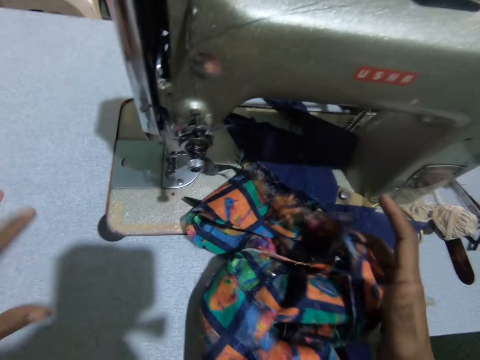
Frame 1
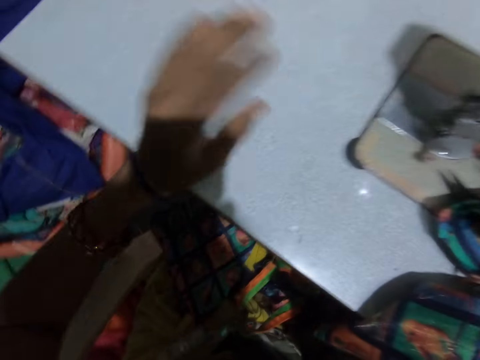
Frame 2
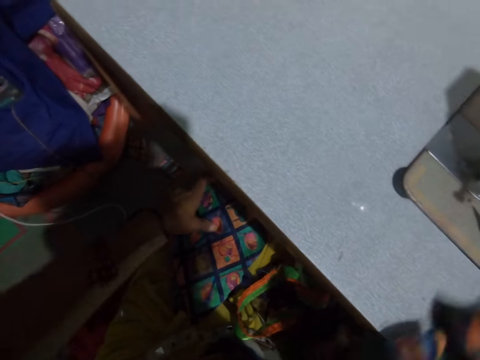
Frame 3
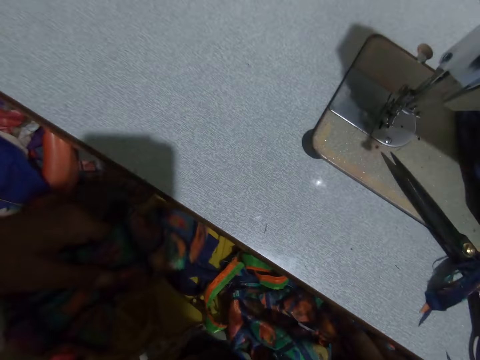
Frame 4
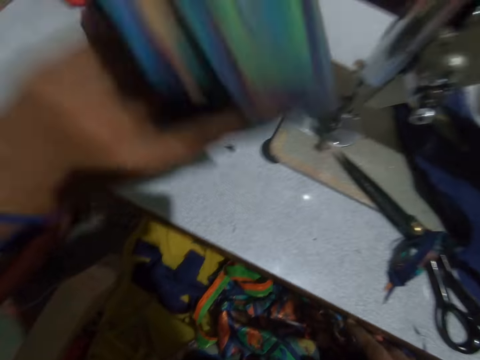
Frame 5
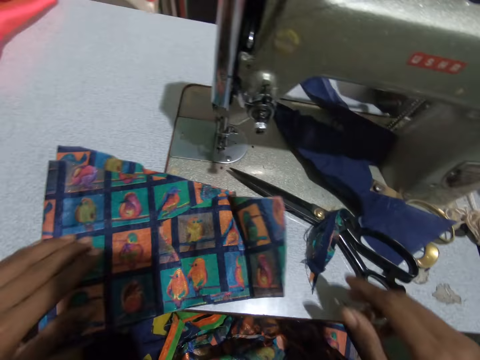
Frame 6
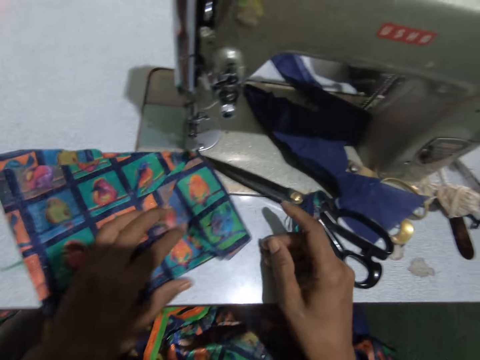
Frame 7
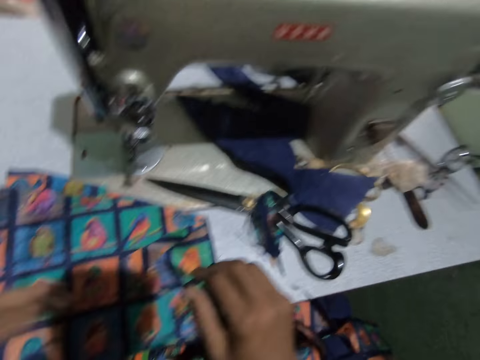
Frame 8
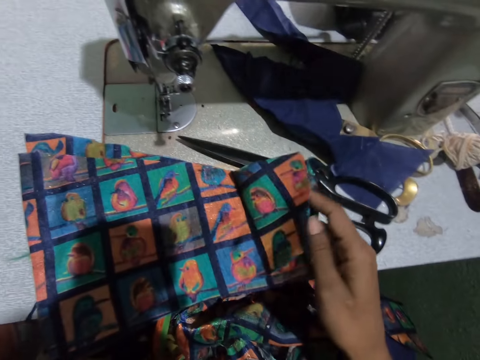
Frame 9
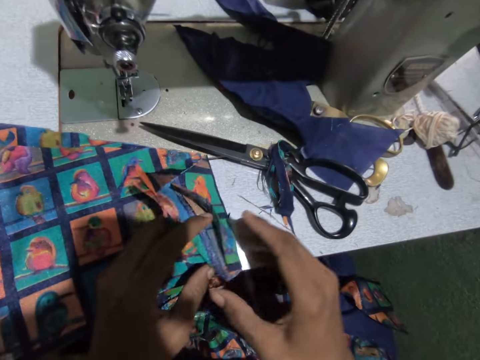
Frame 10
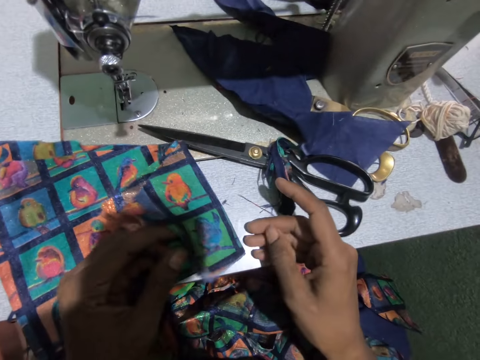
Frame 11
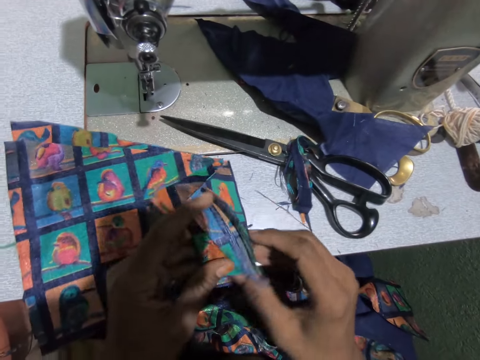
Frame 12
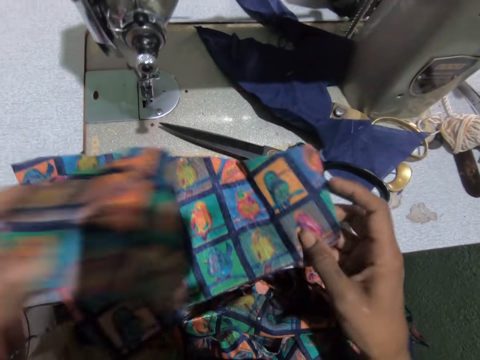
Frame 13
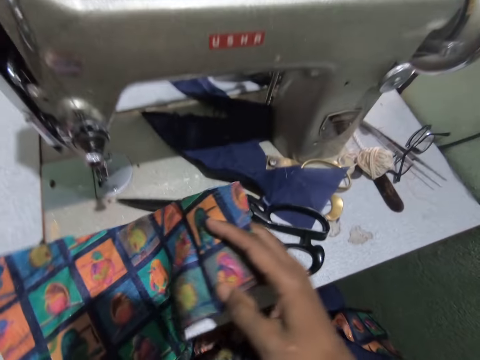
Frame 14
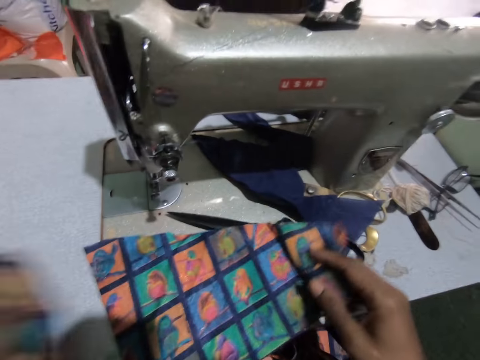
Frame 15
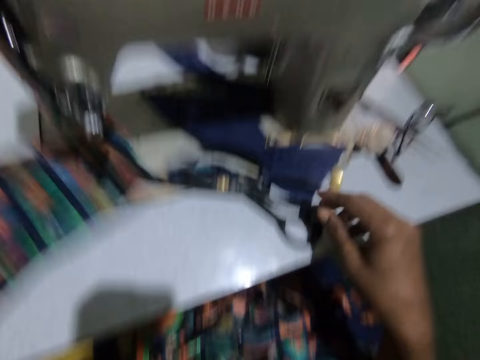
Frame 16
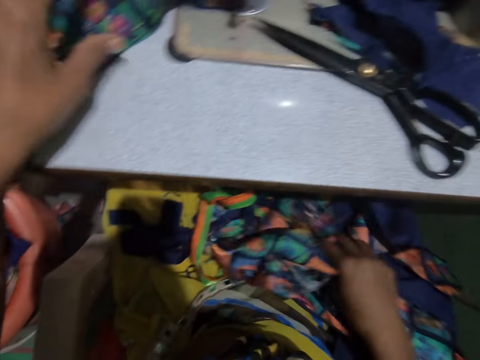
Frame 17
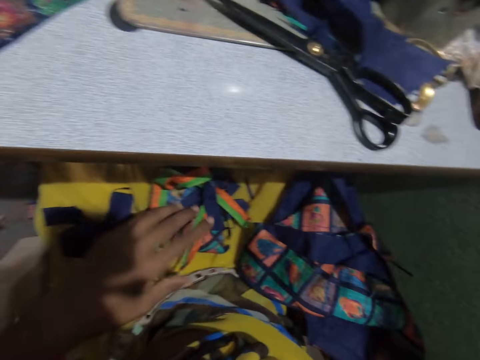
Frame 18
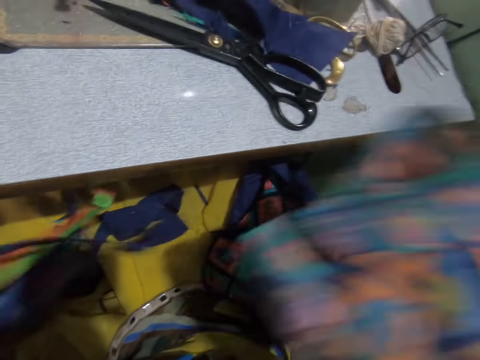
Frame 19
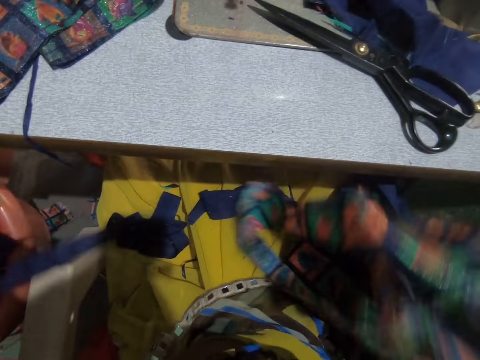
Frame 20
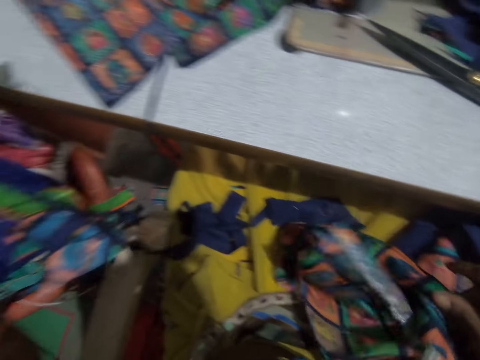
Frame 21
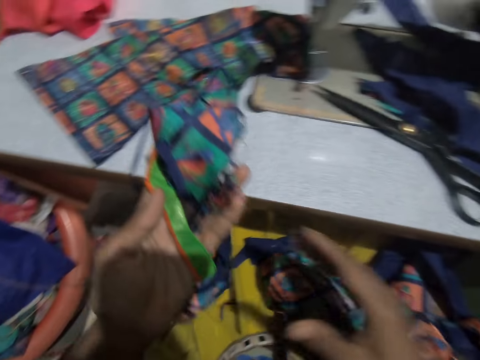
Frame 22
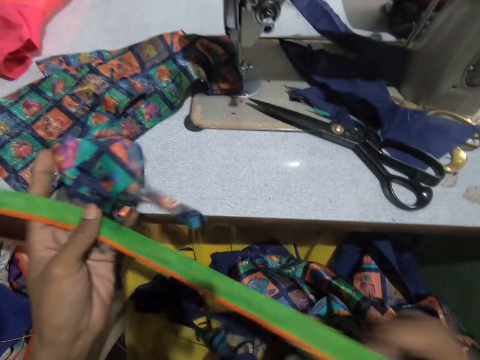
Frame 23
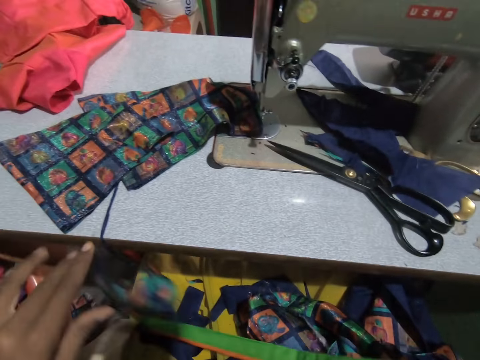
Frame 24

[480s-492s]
The camera wearer swings her hand. She picks a piece of cloth material from under the sewing machine table with her left hand. She places the cloth material on the sewing machine table with both hands. She touches the material. She unfolds the piece of cloth material with her left hand. She shifts the piece of cloth material on the sewing machine table with her left hand. She swings her hand. She picks a piece of cloth material from under the sewing machine table with her right hand. She picks a ribbon from her lap with both hands. She swings her hand. She holds the ribbon with both hands.

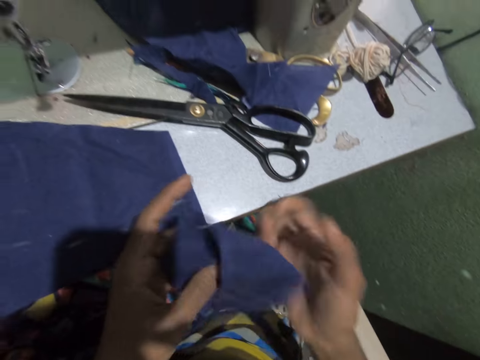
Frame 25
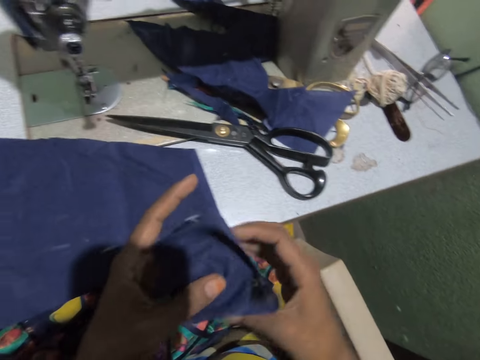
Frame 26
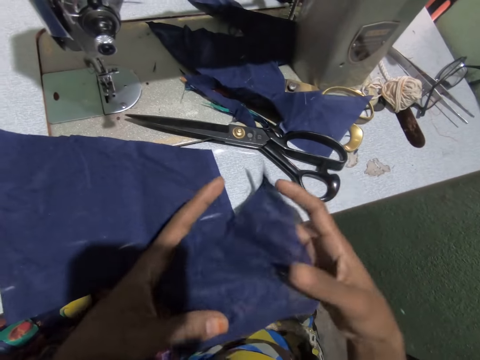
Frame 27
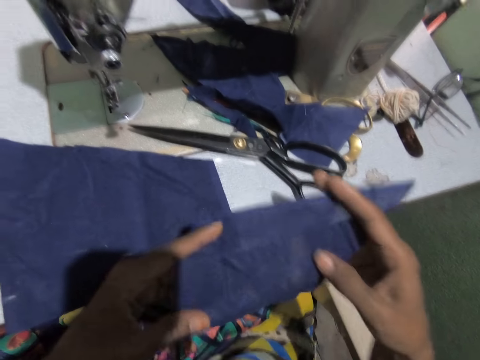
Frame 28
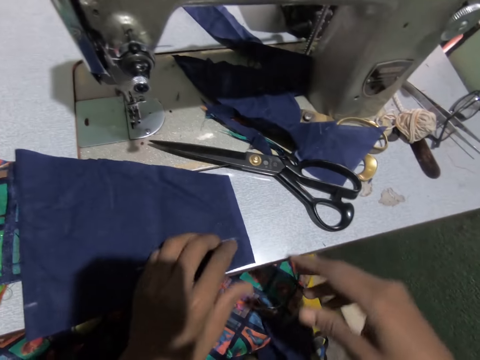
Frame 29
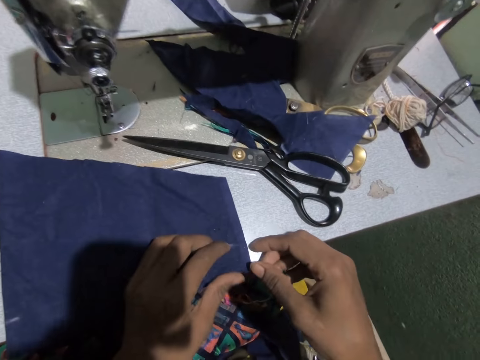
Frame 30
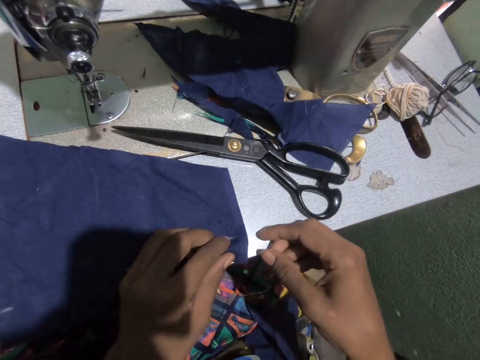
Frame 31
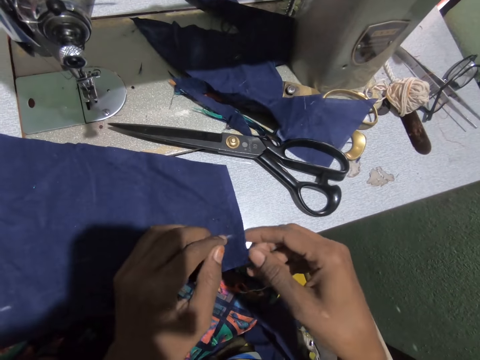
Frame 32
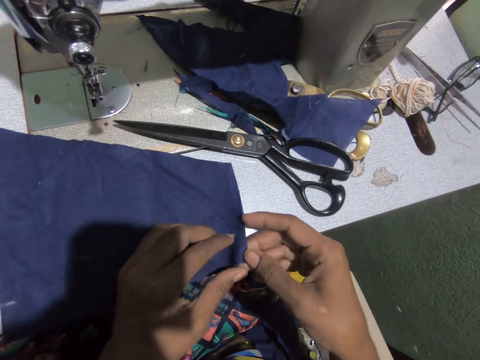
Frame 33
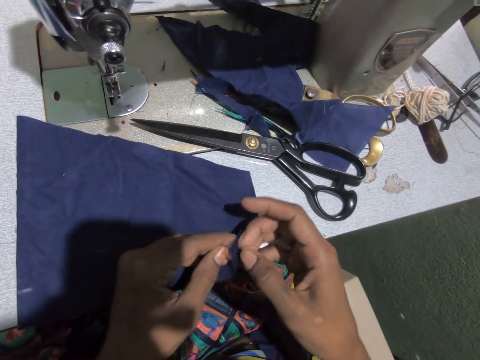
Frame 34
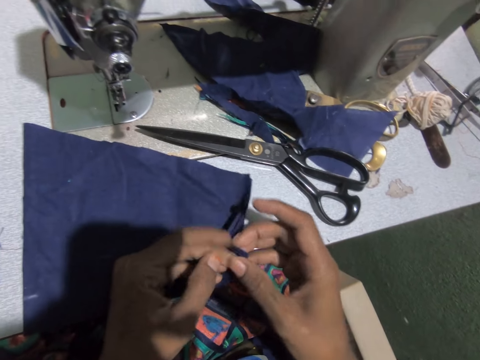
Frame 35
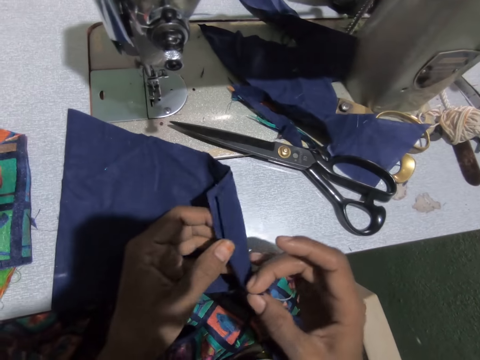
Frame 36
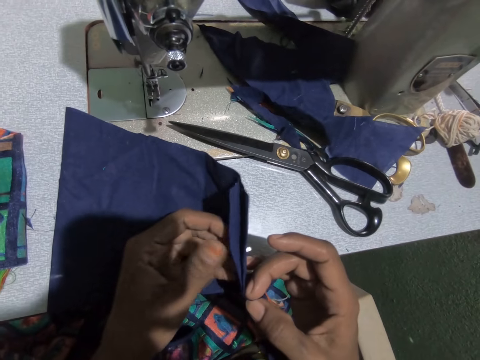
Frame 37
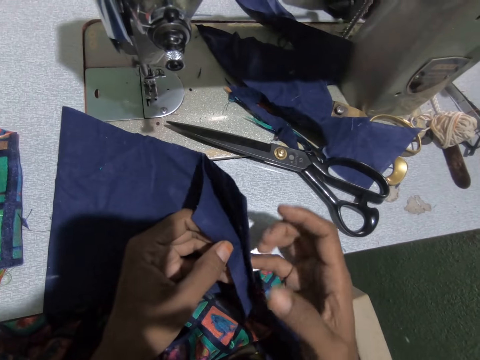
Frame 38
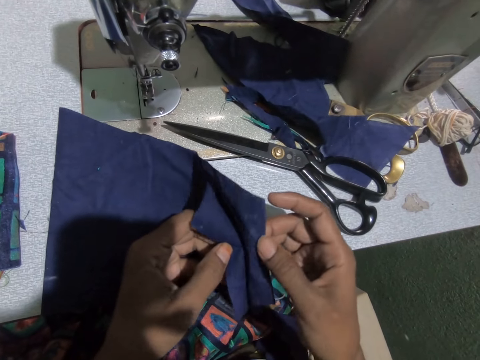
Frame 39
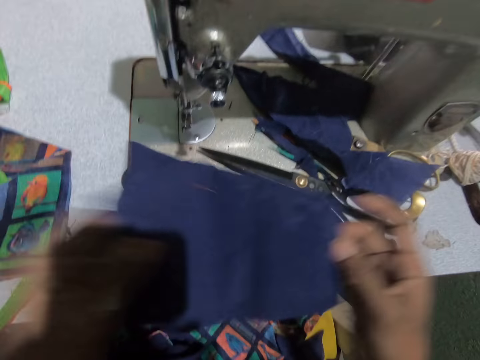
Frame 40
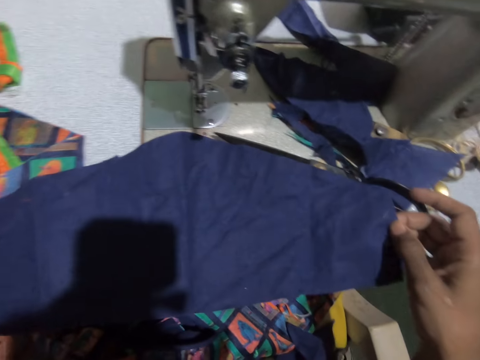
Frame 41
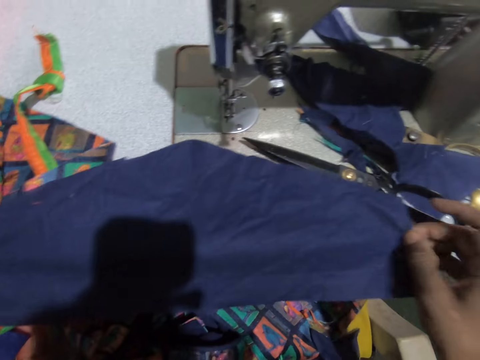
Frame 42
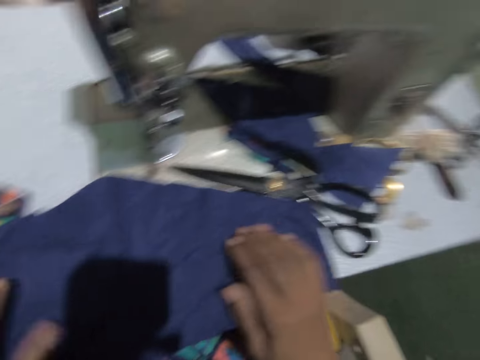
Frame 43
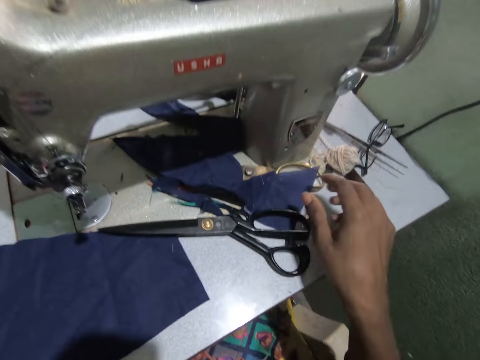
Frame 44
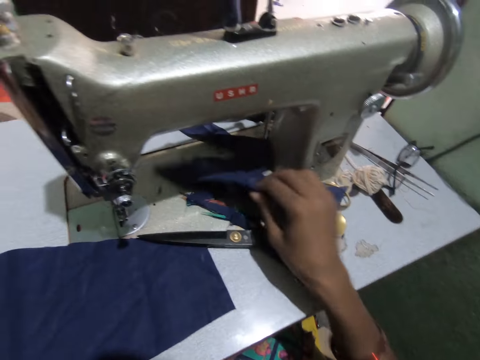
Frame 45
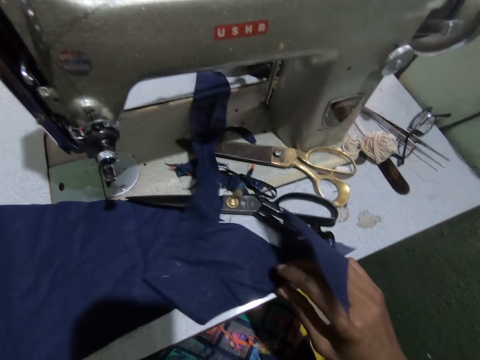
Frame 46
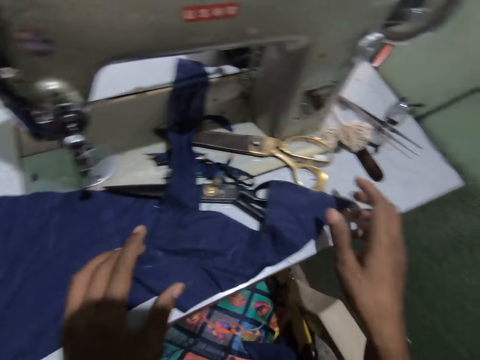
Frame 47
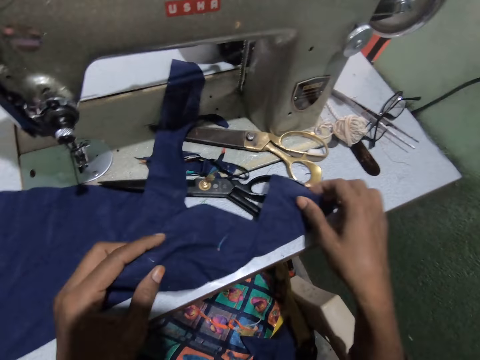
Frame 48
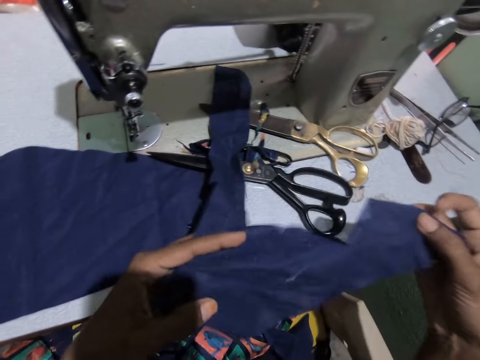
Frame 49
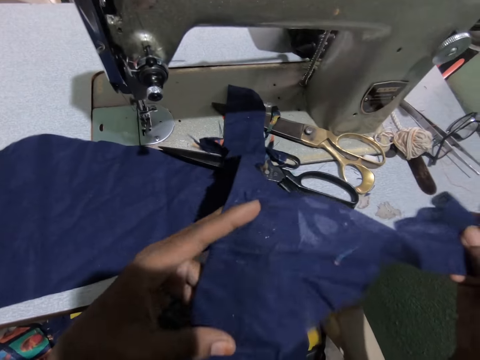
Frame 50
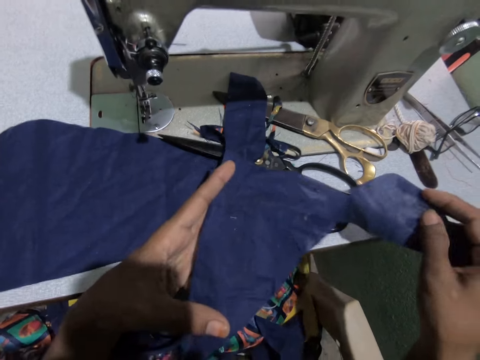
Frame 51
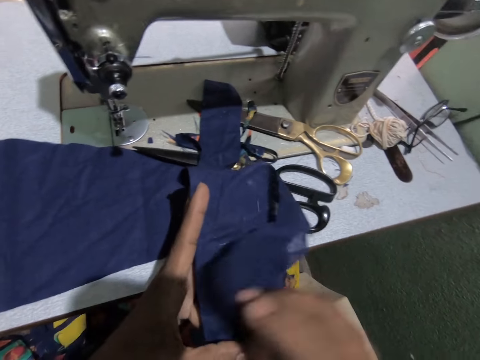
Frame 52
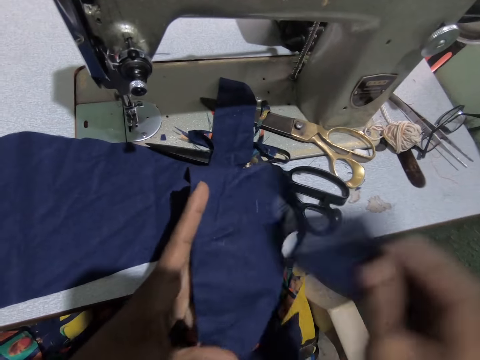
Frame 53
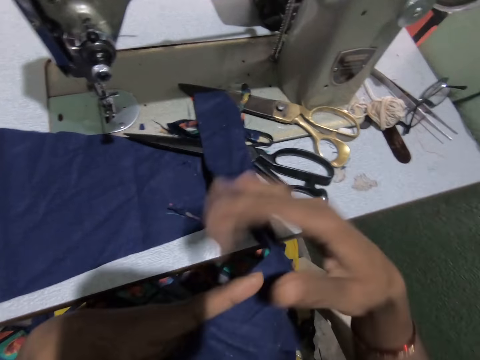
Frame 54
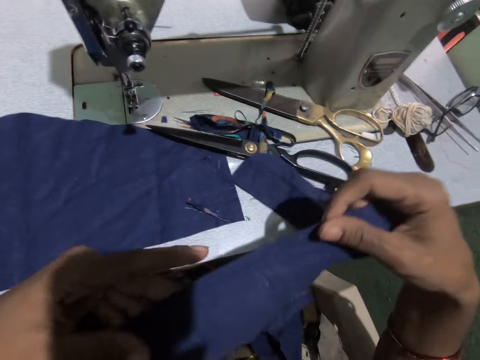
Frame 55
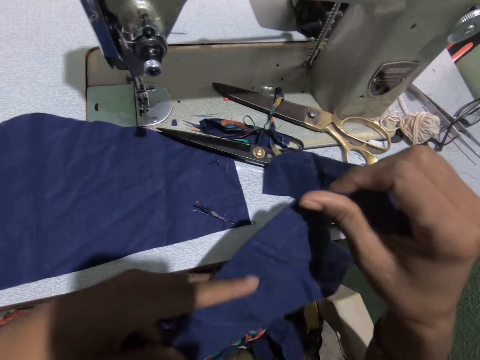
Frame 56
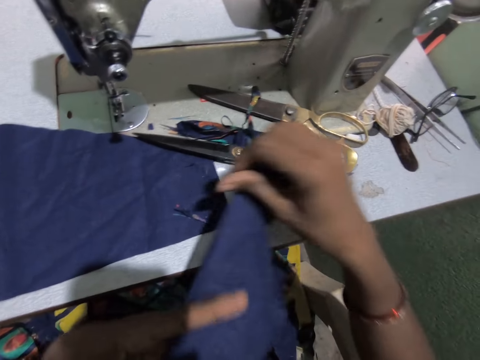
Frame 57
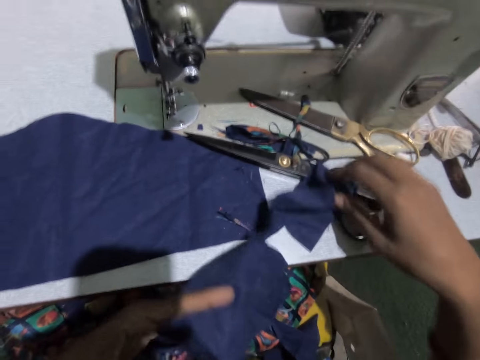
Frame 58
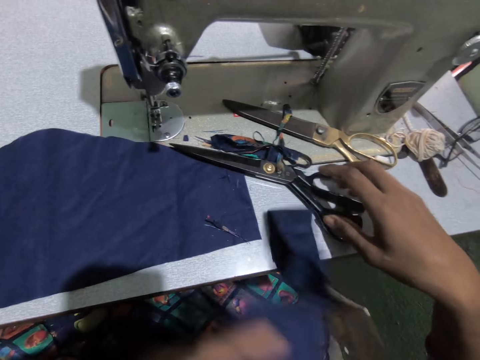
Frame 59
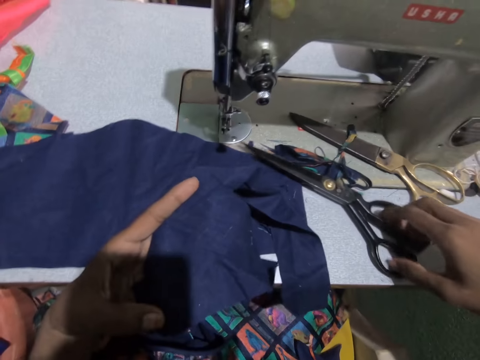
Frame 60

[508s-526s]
The camera wearer unfolds the cloth piece with both hands. She holds the material. She drops the cloth piece with her right hand. She swings her hand. She opens the material. She opens the cloth piece with both hands. She swings her hand. She picks the cloth piece from the sewing machine table with her right hand. She drops the material. She picks the cloth piece from the sewing machine table with both hands. She holds the material. She folds the cloth piece with both hands and unfolds the cloth piece with both hands. She drops the material. She holds the cloth piece with both hands. She swings her hand. She picks a pair of scissors.
